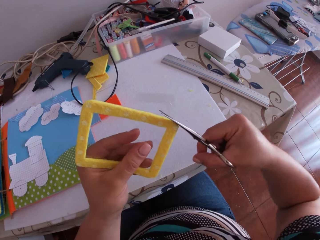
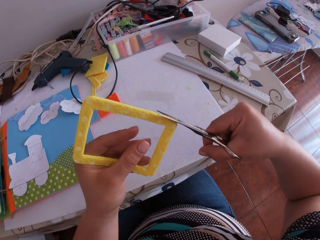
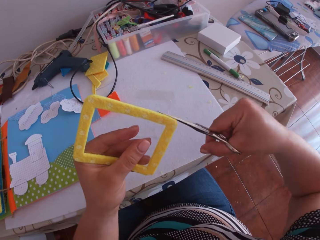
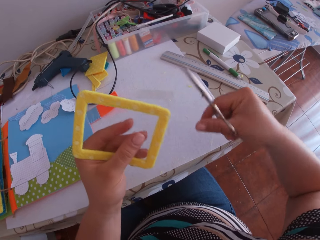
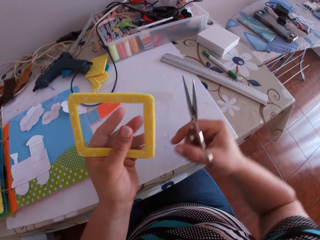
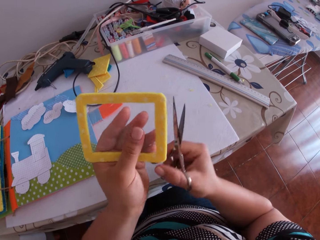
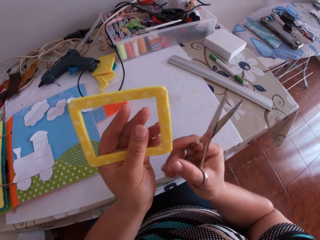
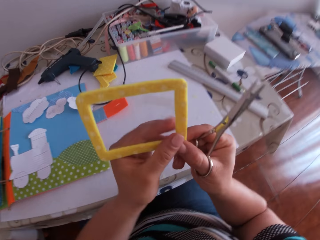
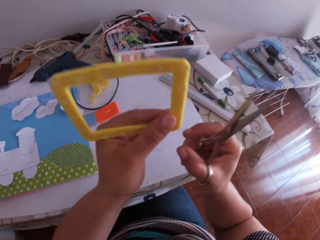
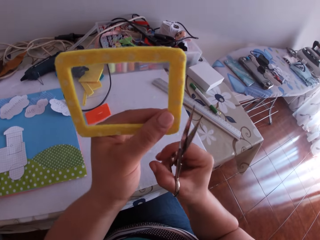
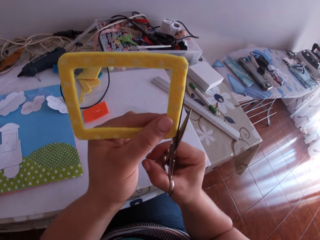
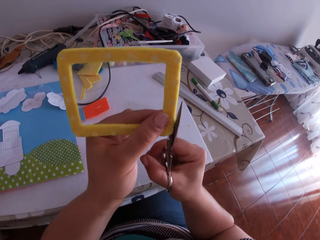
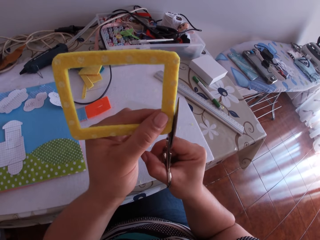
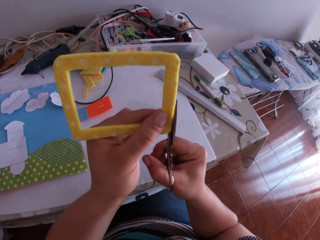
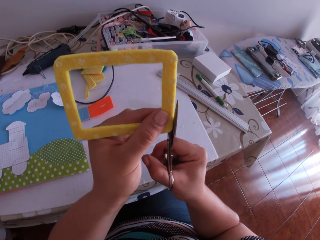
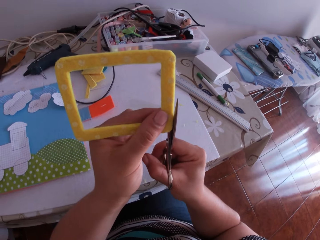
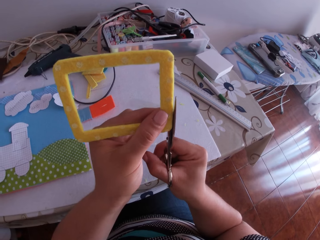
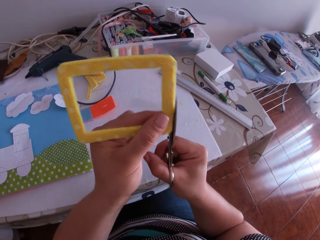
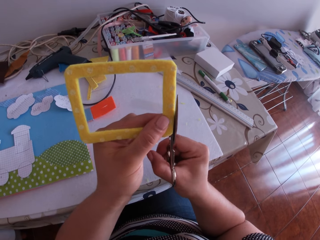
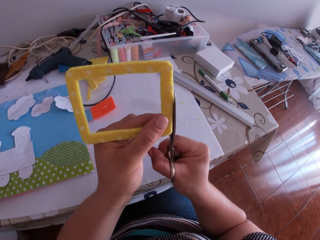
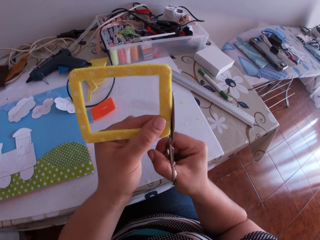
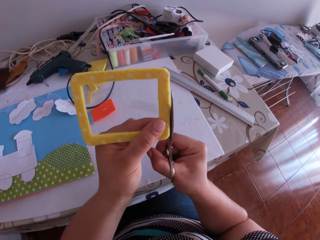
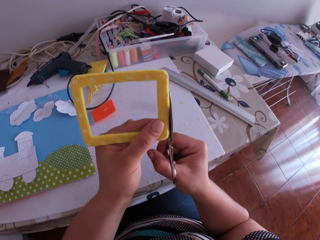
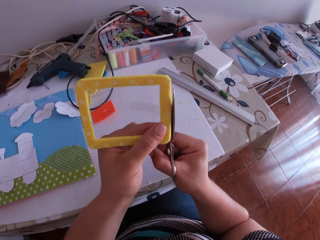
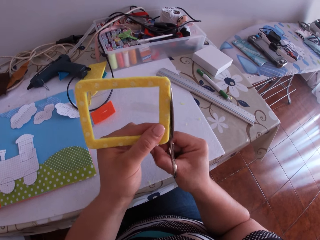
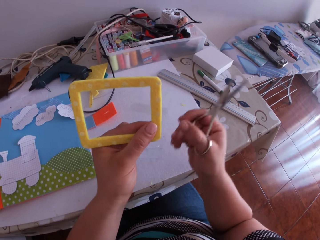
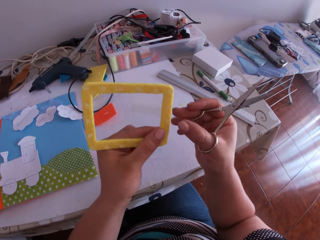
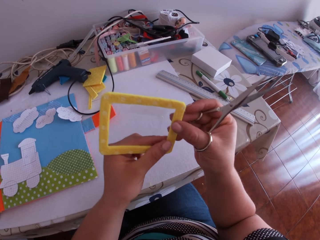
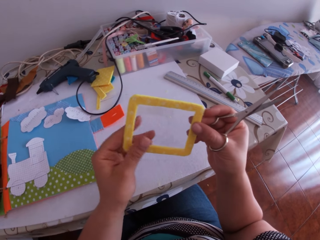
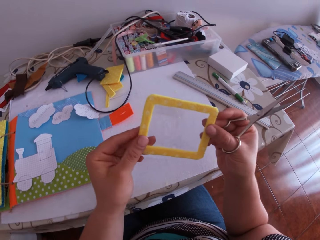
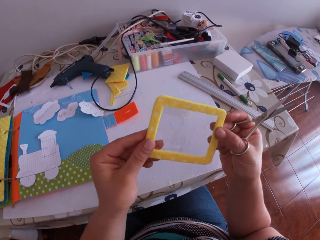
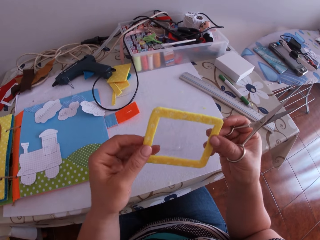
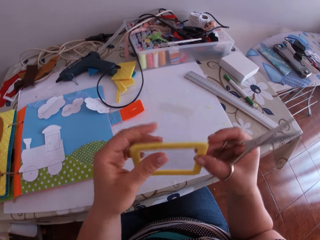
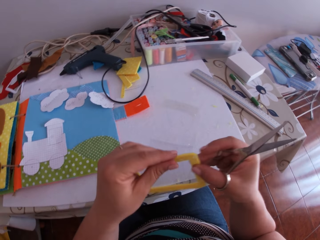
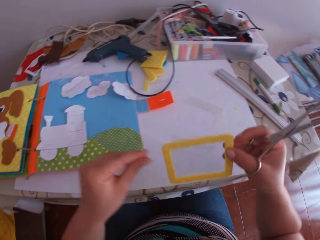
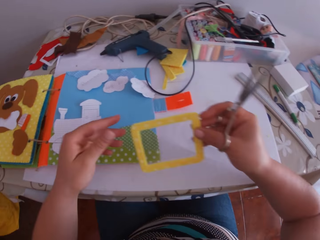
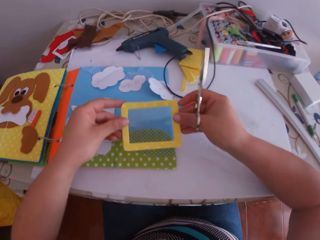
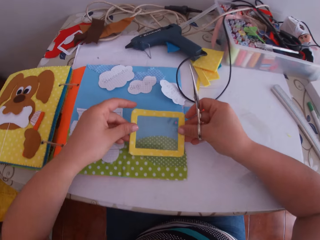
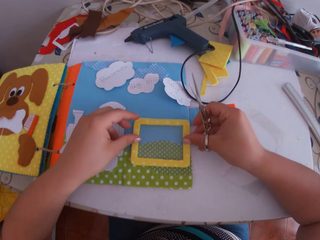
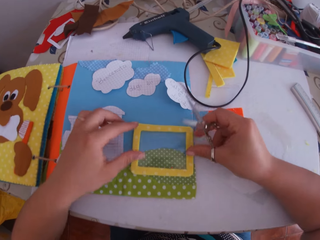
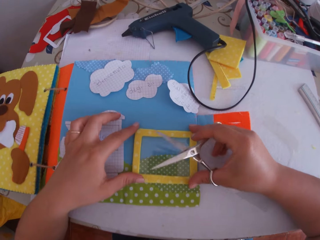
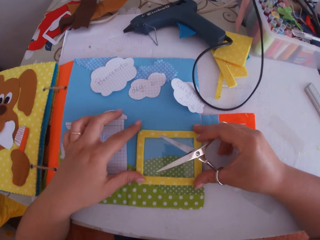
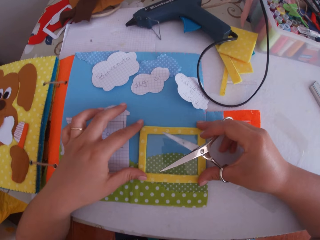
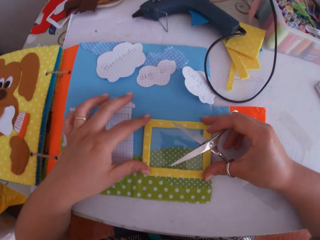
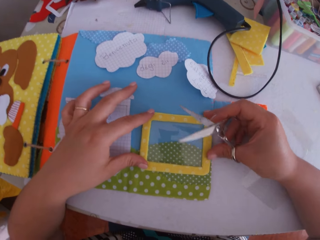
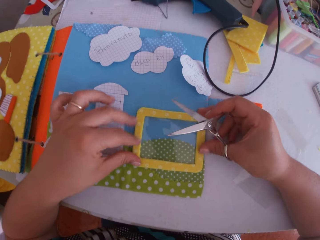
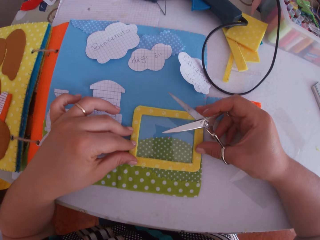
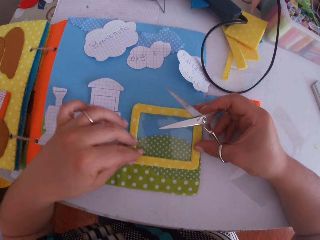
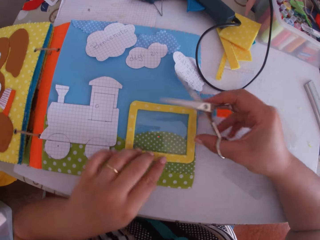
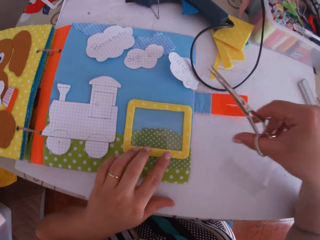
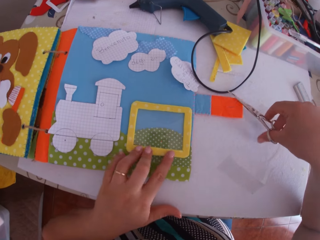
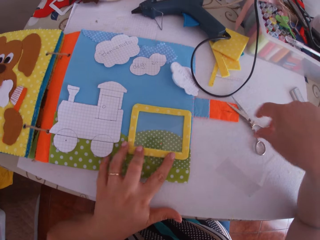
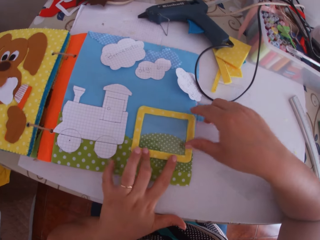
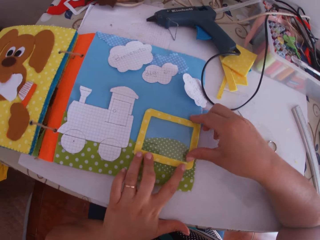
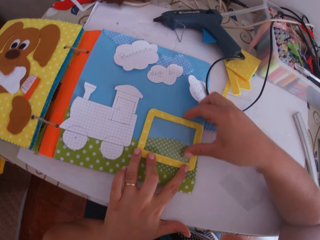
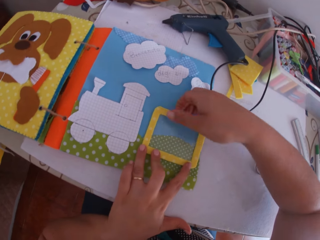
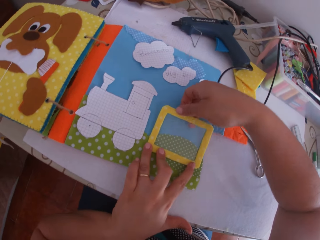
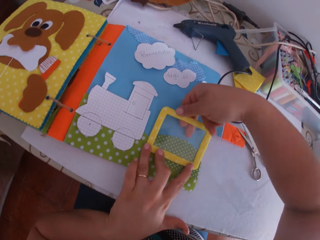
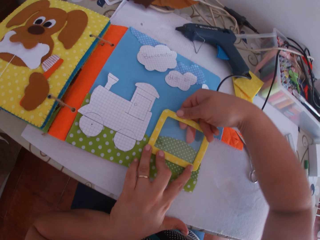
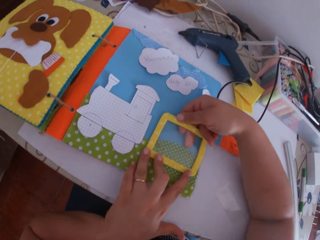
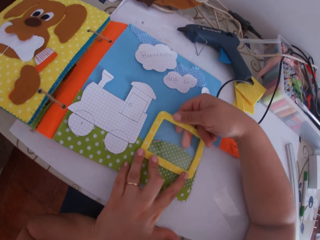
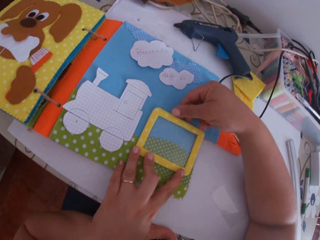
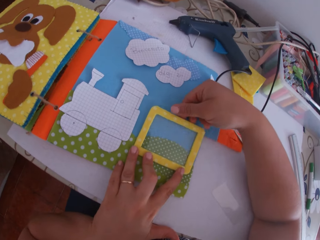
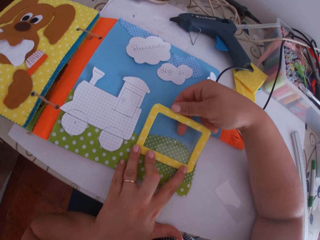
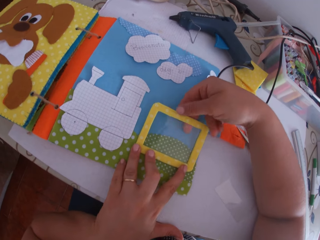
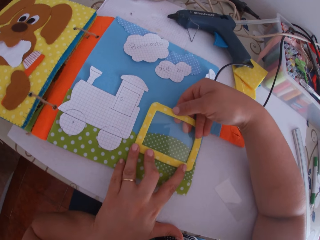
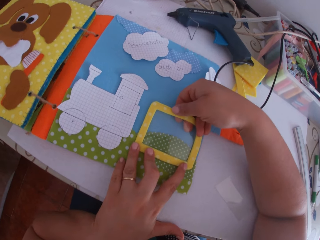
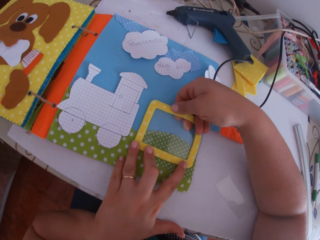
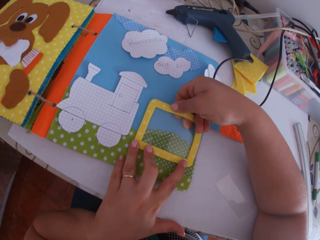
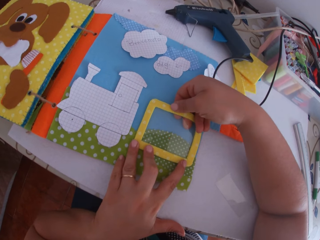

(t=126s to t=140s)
The camera wearer swings her hand. She trims the felt frame, or transparent paper and cardboard frame, using a pair of scissors. She swings her hand. She holds the transparent paper and the cardboard frame with both hands. She stares at the felt frame. She swings her hand, holds the felt frame and swings her hand. She places the transparent paper and the cardboard frame on the binder with both hands. She touches the felt frame. She swings her hand. She drops the scissors on the table with her right hand. She swings her hand and holds the felt frame. She adjusts the transparent paper and the cardboard frame on the binder with both hands.

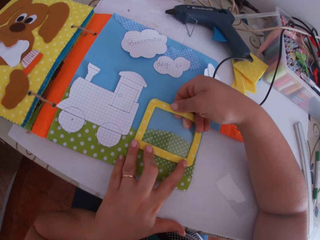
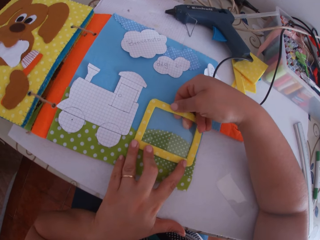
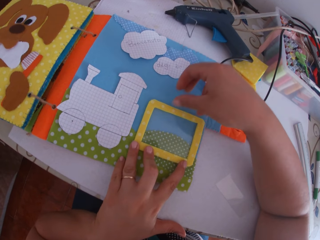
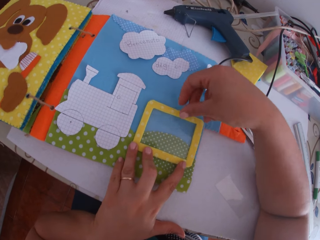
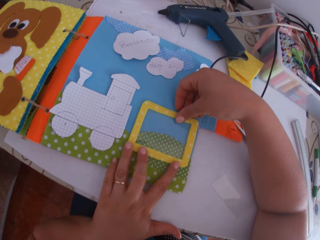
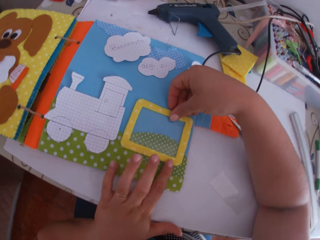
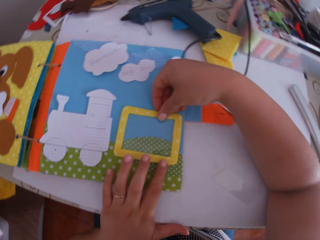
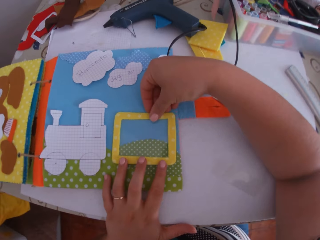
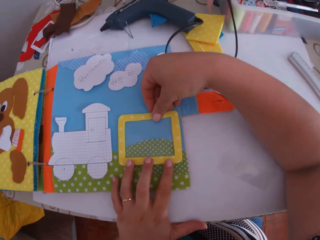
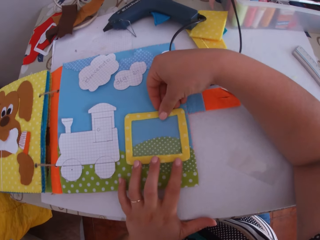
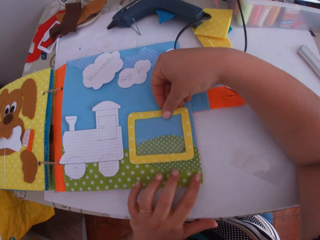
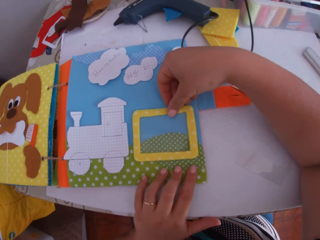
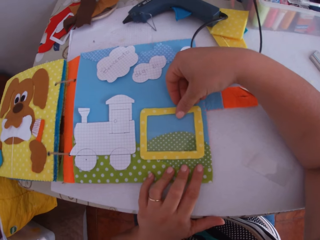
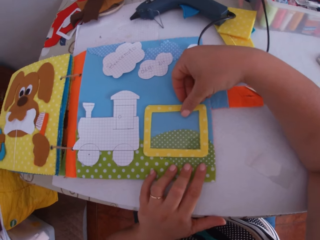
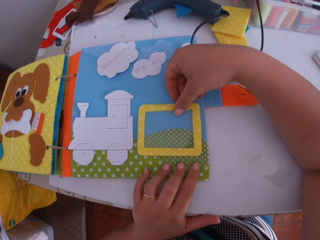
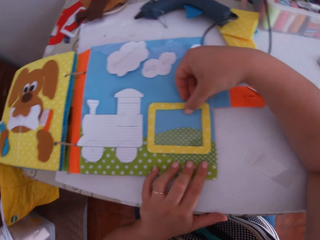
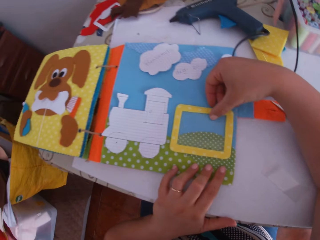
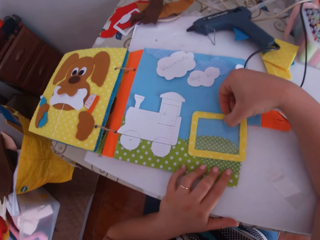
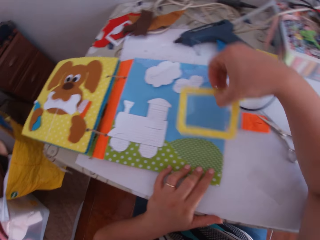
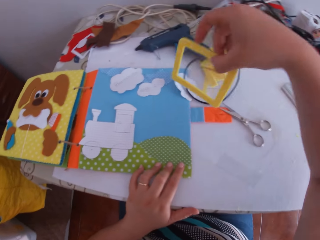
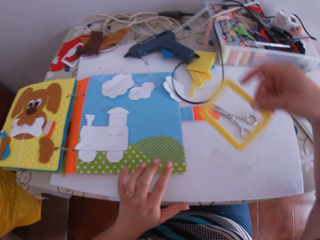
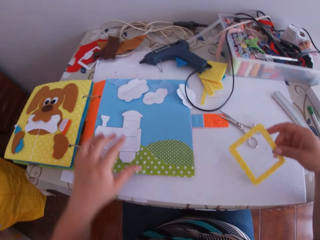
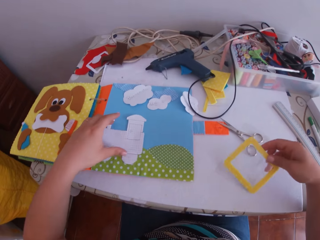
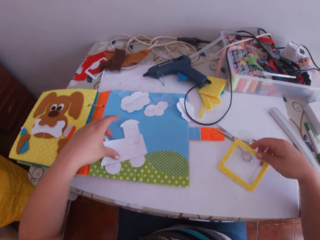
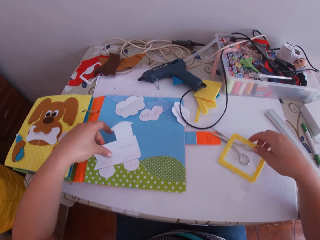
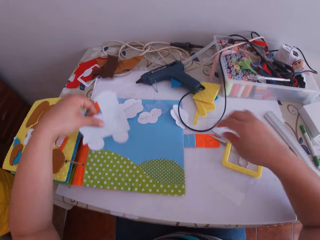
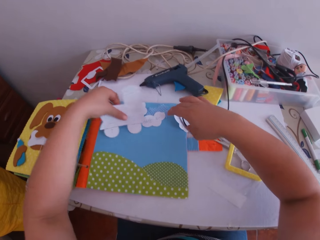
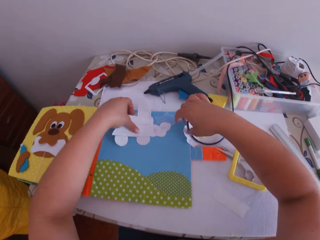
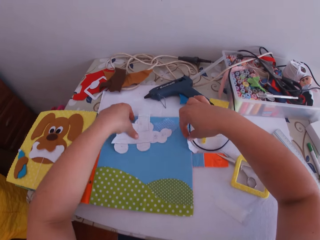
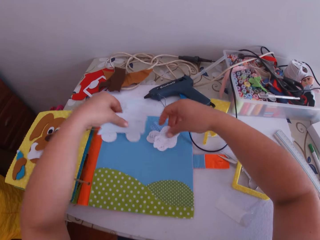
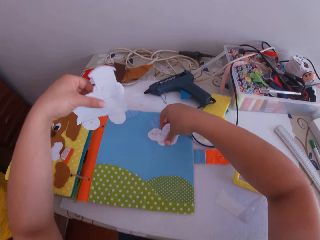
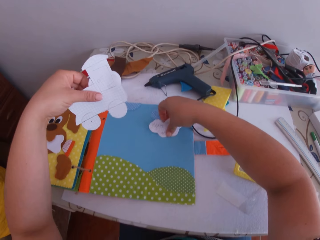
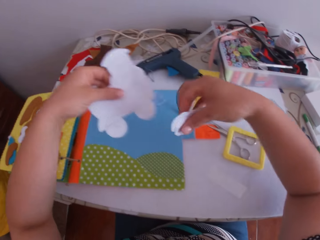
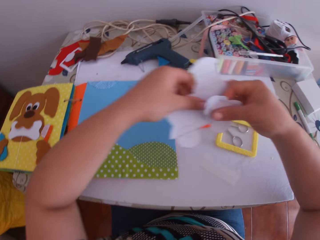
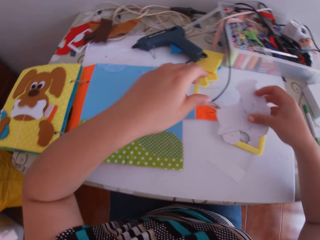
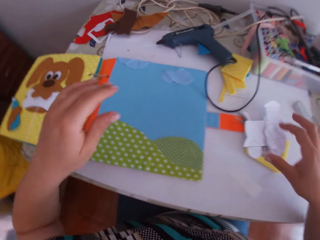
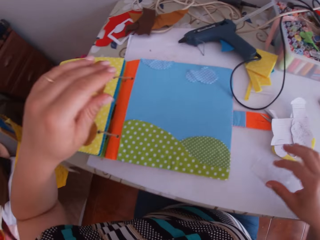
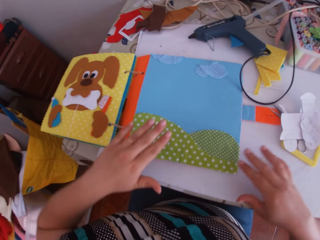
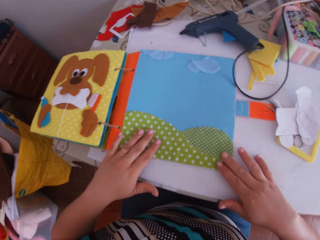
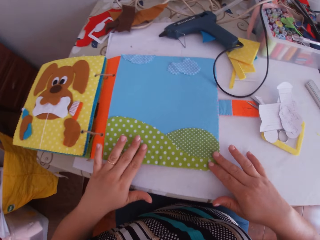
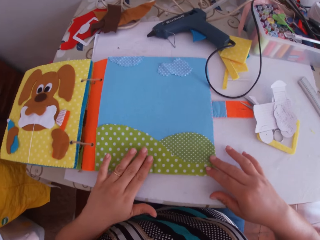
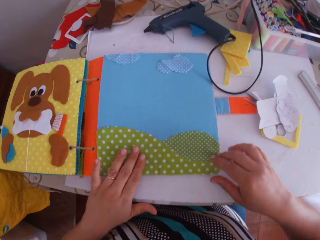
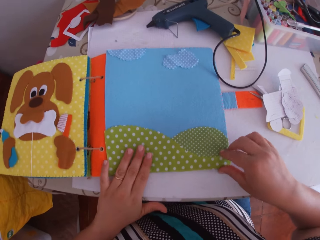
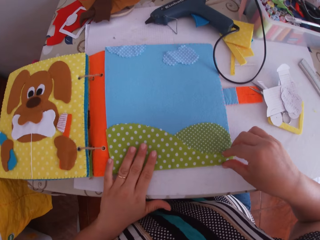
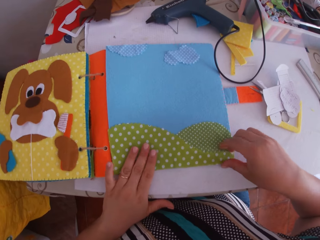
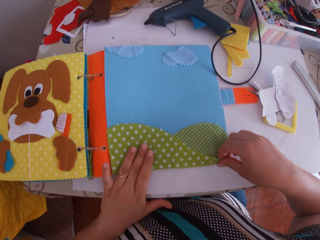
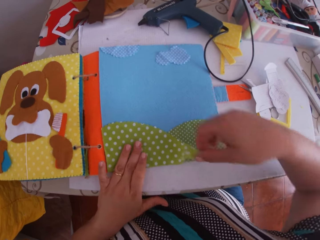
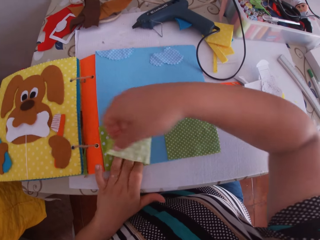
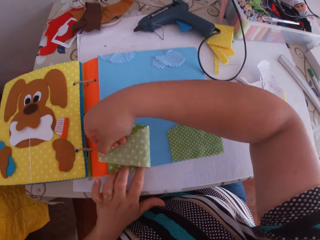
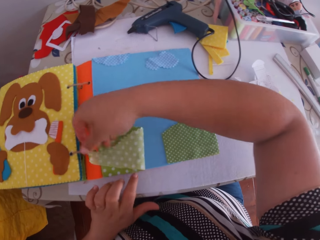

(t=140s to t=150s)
The camera wearer swings her hand. She holds the felt frame, or transparent paper and cardboard frame. She stares at the craft book. She lifts the transparent paper and the cardboard frame with her right hand. She drops the transparent paper and the cardboard frame on the table with her right hand. She picks up a white paper on the table with her left hand. She does so again. She swings her hand. She picks up a white paper on the table with her right hand. She swings her hand. She transfers the white papers from her left hand to her right hand. She drops the white papers on the table with her right hand. She swings her hand. She adjusts a green translucent paper, or felt material, on the binder with both hands. She holds the craft book. She moves the felt material.
